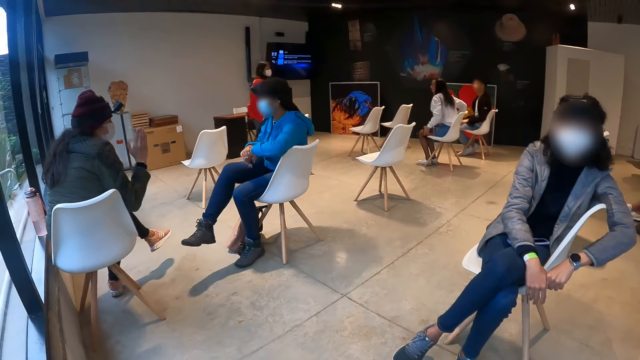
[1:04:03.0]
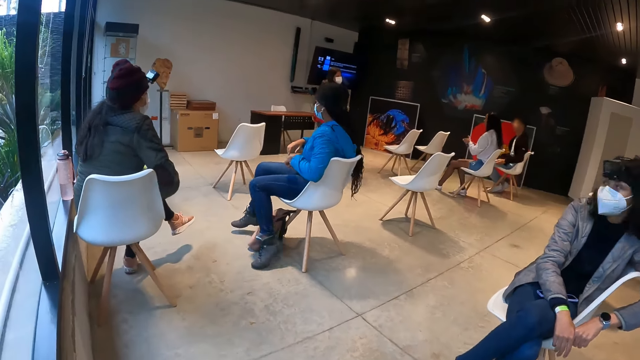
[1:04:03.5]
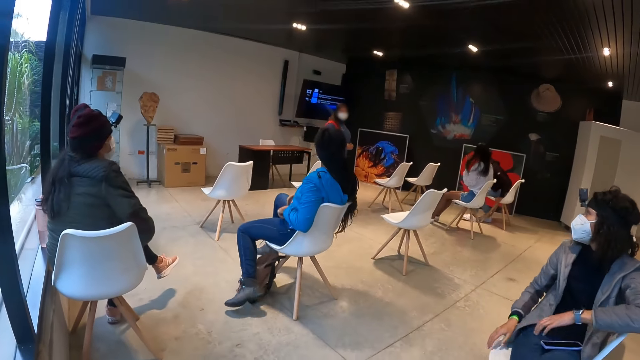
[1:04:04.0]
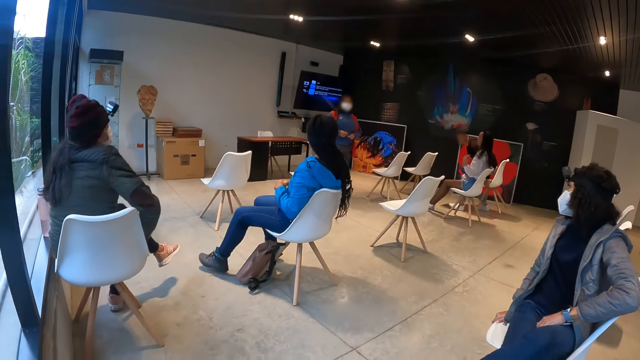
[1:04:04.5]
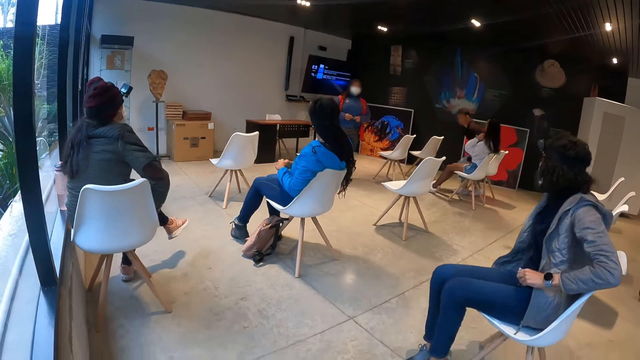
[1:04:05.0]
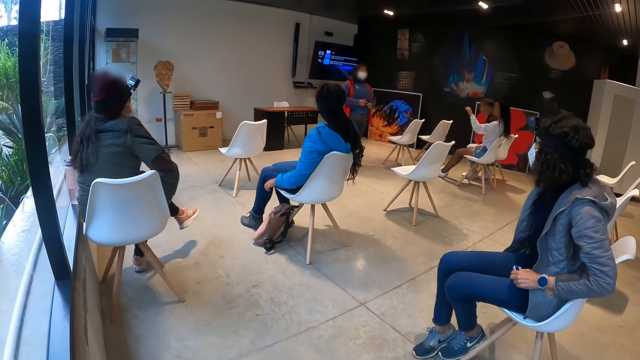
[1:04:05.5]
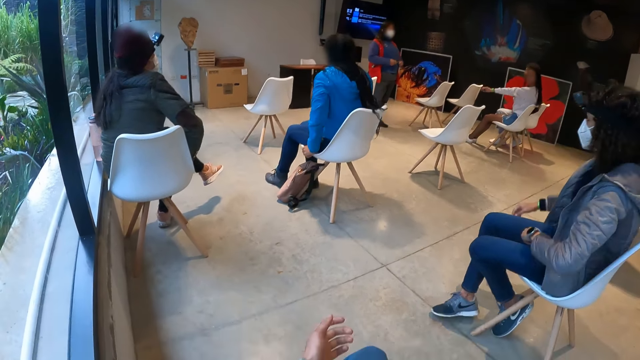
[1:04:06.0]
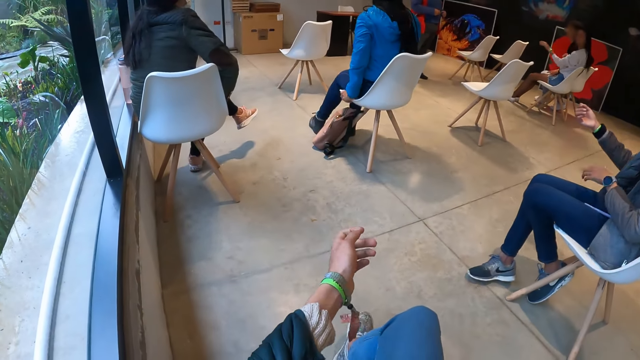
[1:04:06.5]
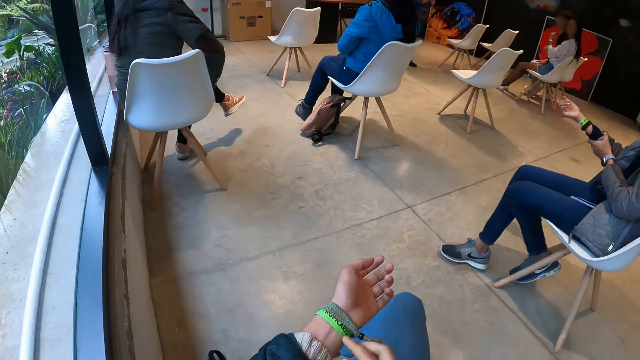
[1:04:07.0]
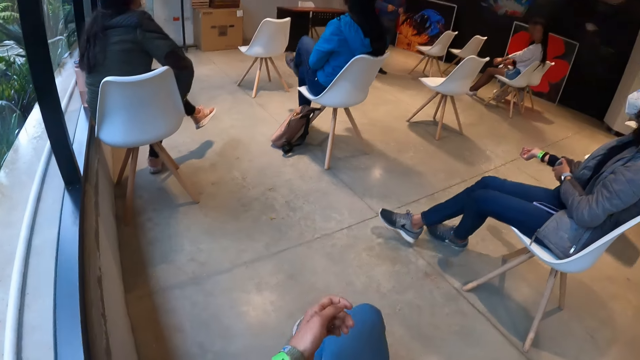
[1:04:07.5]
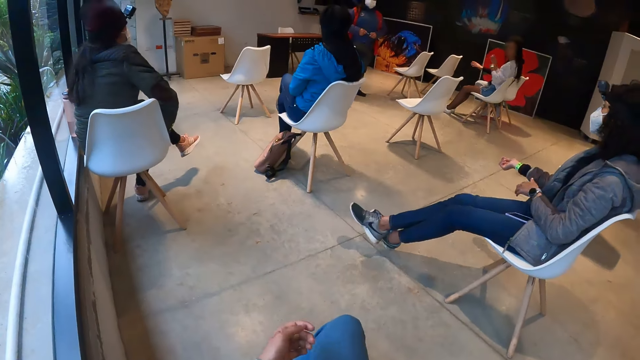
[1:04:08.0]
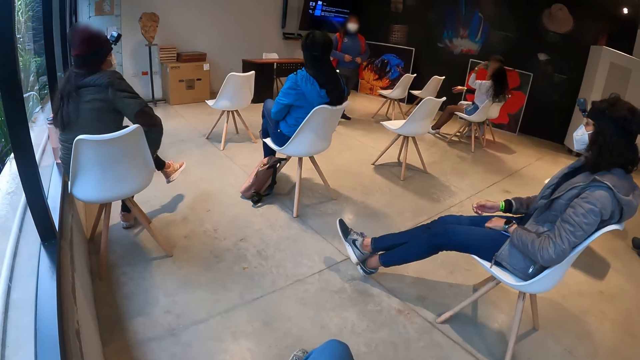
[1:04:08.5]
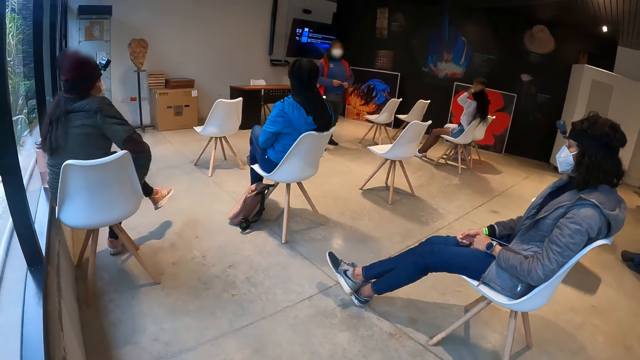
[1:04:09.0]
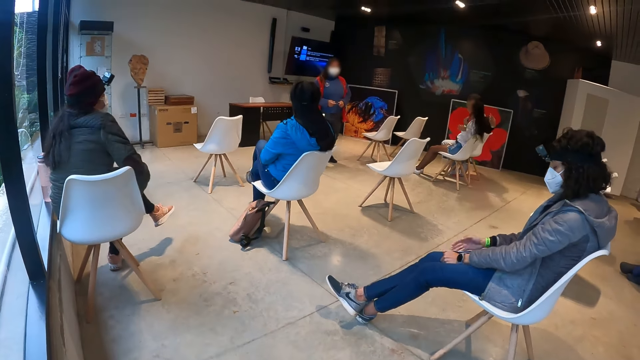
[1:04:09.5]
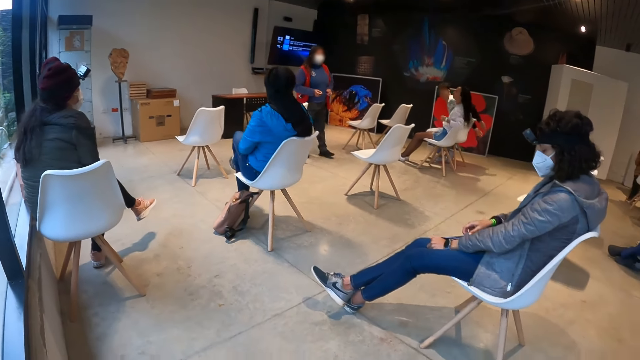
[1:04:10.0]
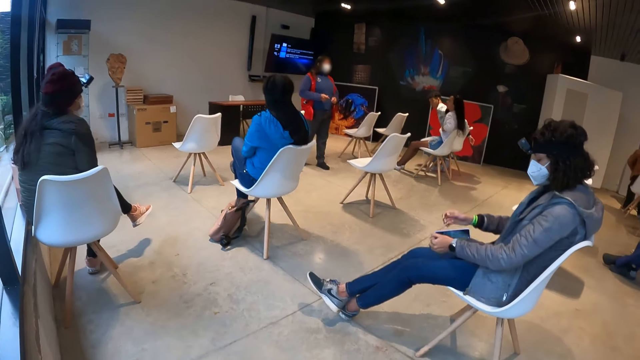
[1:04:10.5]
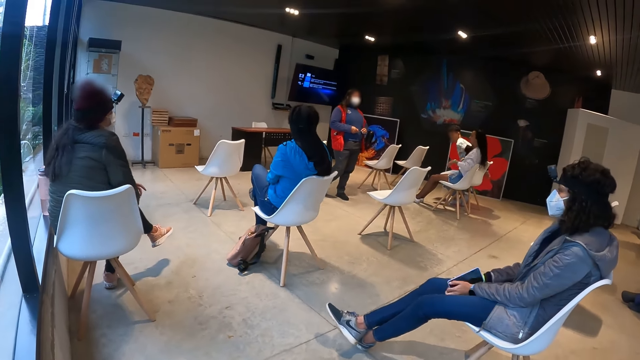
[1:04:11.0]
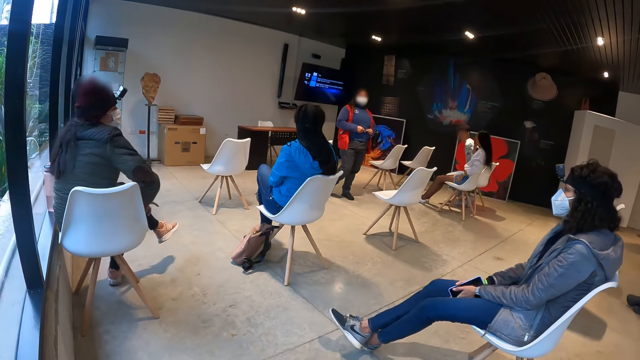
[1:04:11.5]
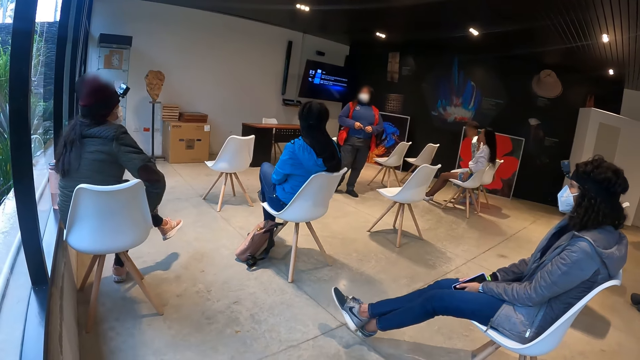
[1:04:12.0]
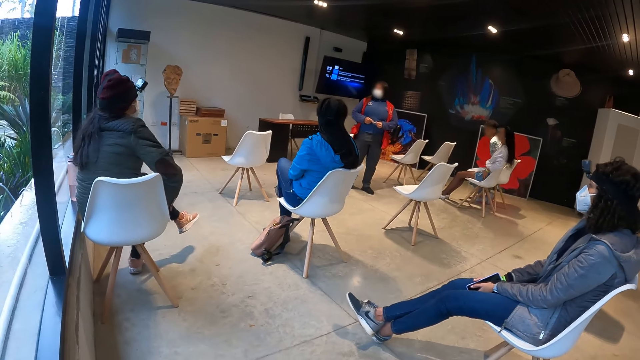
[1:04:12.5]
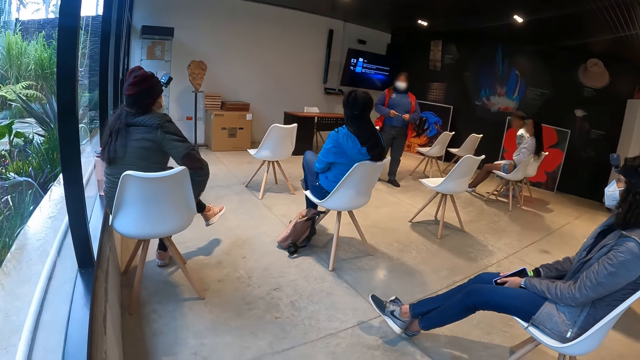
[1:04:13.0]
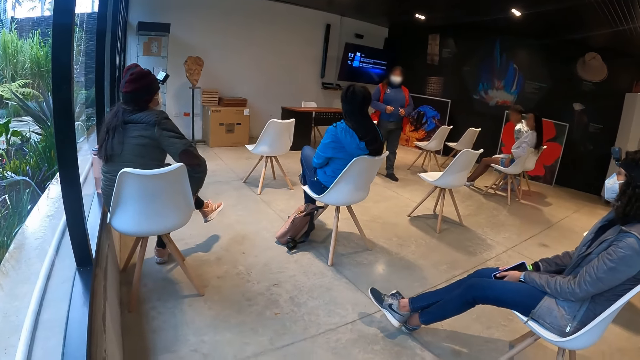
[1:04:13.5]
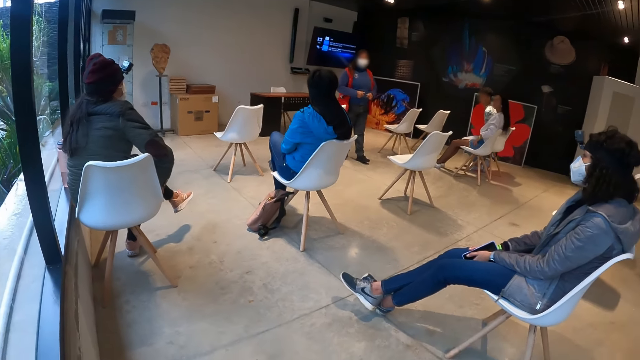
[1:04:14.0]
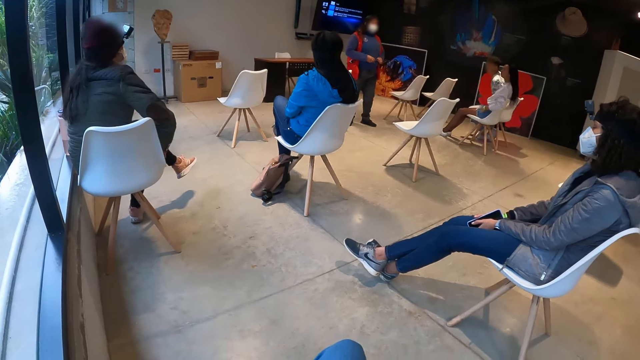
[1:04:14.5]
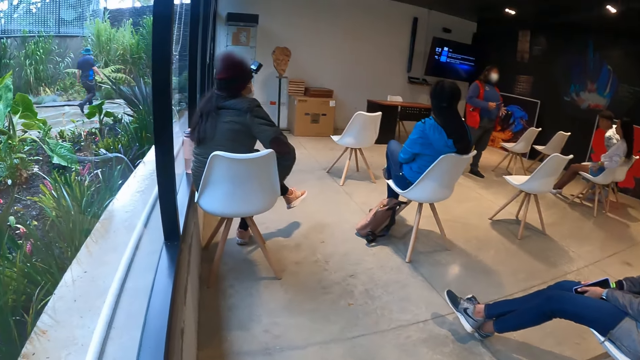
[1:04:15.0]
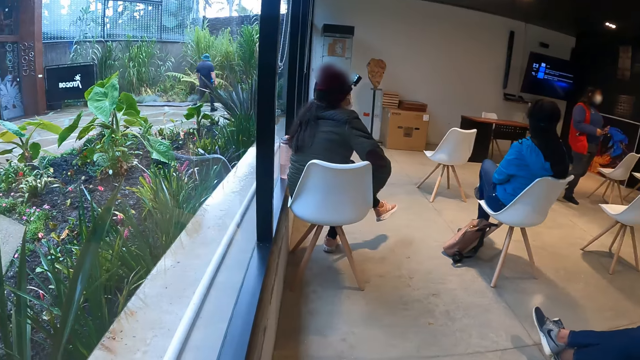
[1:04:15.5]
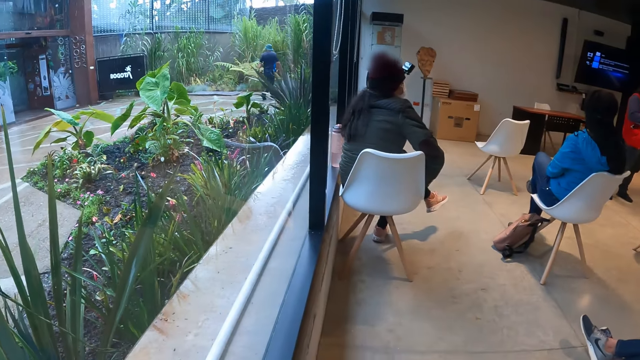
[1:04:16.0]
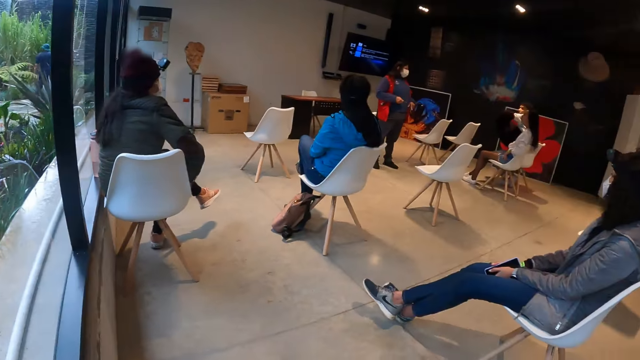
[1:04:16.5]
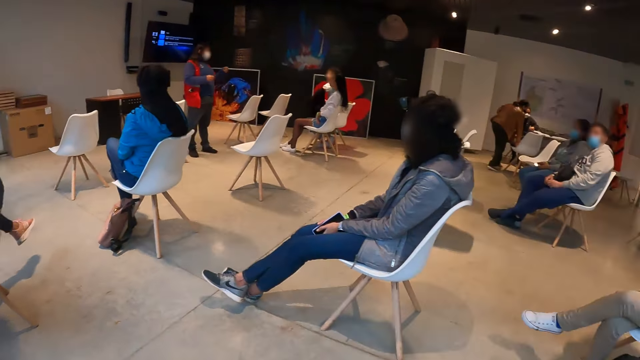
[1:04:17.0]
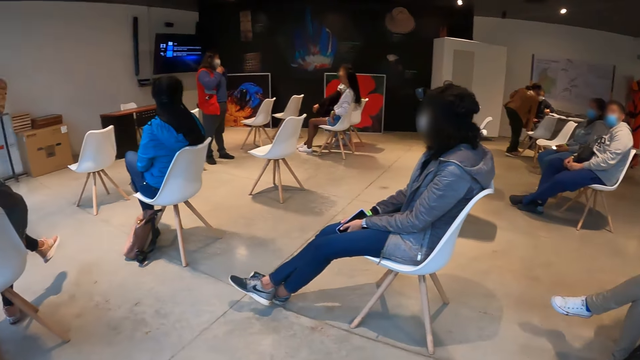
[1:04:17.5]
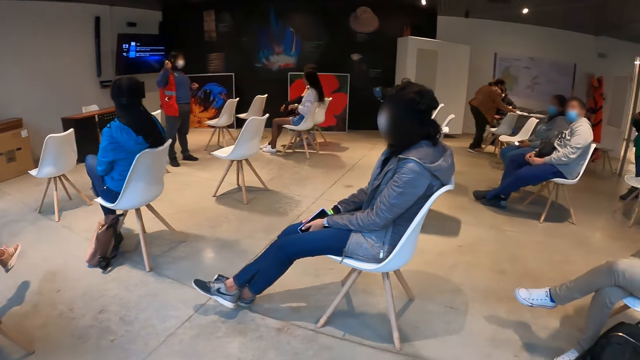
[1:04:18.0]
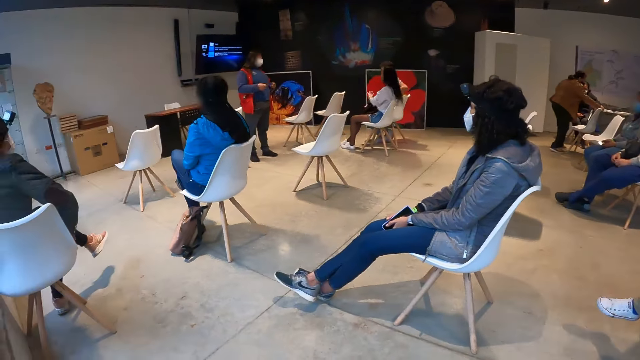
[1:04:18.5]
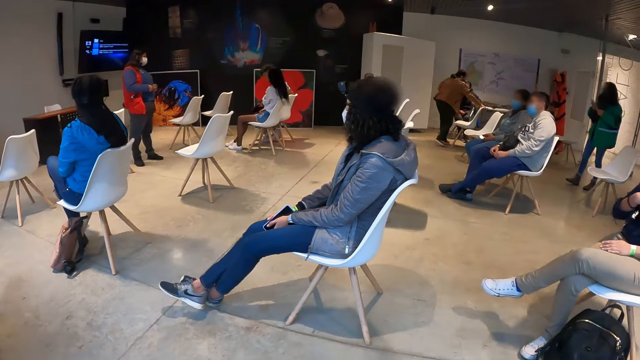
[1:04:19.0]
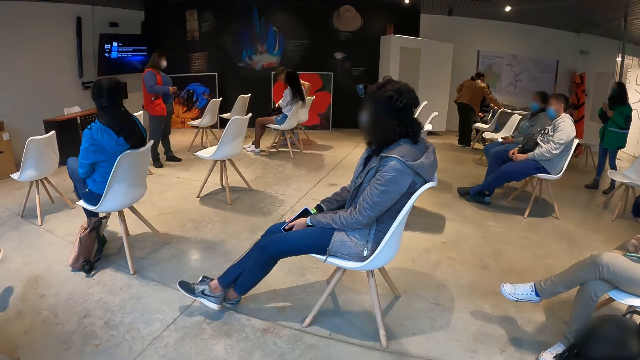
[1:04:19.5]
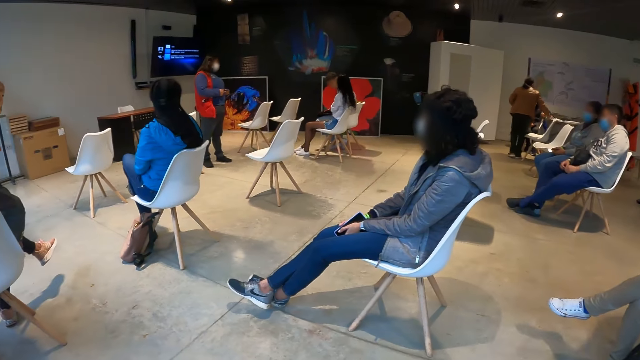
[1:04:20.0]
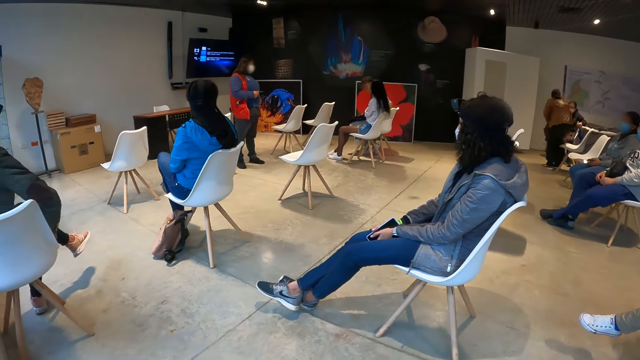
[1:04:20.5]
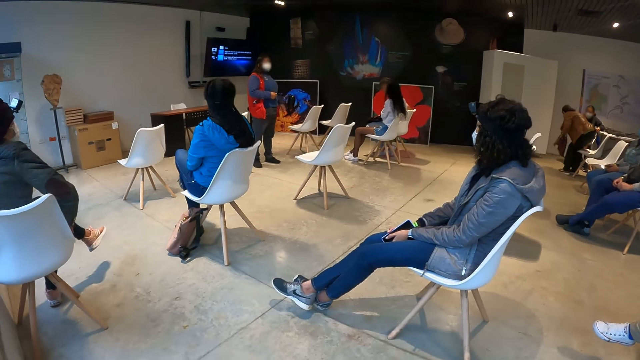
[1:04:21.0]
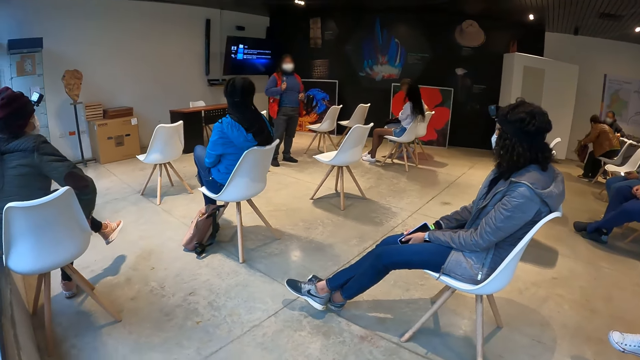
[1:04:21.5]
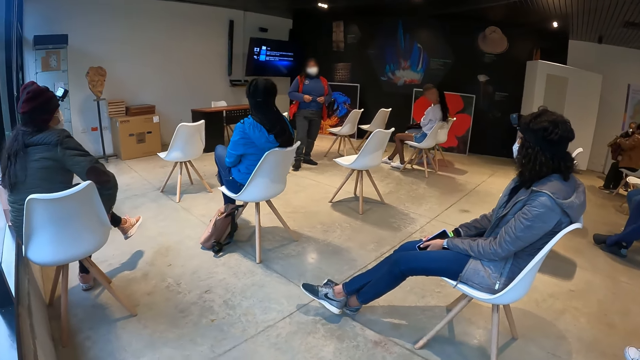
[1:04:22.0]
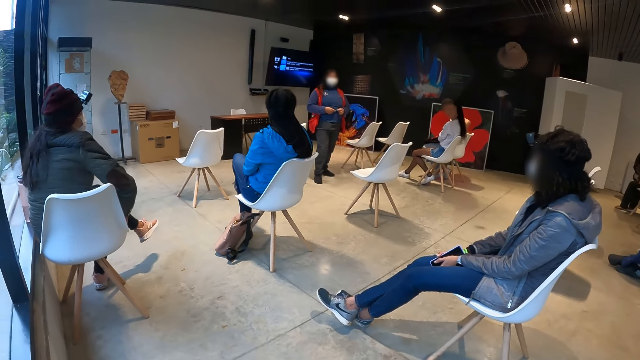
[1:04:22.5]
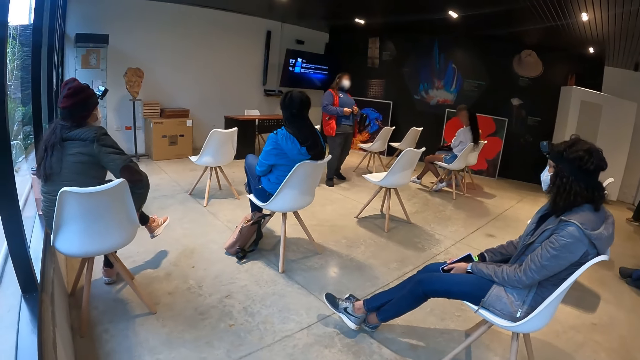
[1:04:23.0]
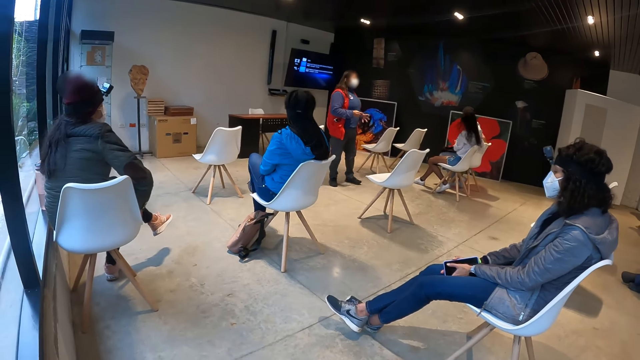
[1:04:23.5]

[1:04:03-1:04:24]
A woman sits upright. Another woman interacts with the camera wearer and a group of people. The camera wearer pulls up the sleeves. He adjusts a tag on his left hand with his right hand. Another woman pulls up the sleeves. The camera wearer looks around. Another woman talks to the audience with gestures.
